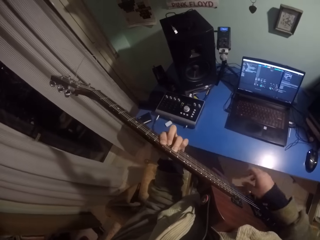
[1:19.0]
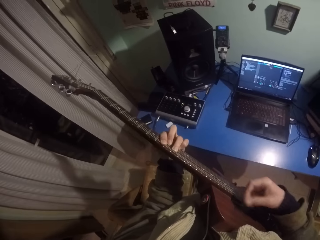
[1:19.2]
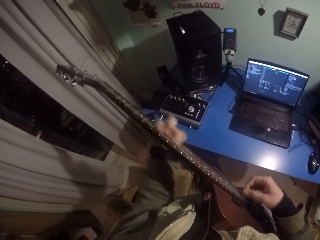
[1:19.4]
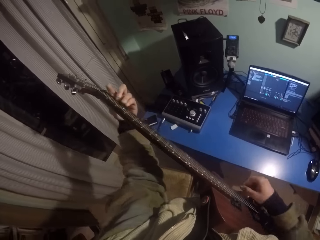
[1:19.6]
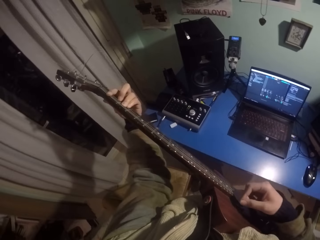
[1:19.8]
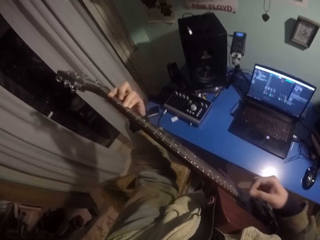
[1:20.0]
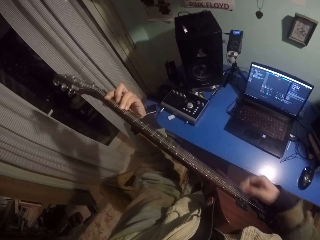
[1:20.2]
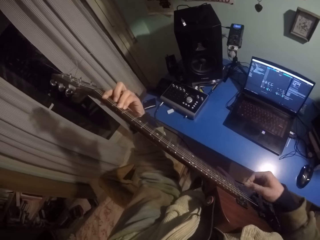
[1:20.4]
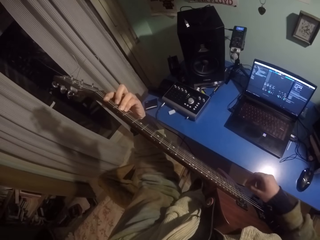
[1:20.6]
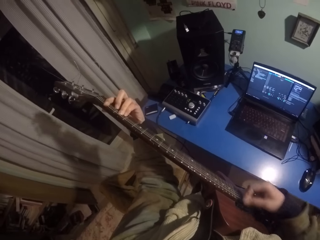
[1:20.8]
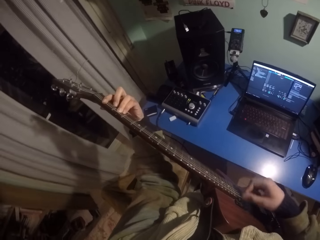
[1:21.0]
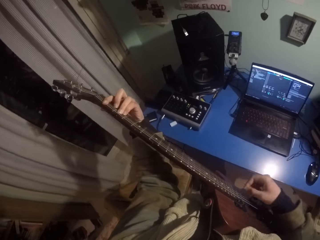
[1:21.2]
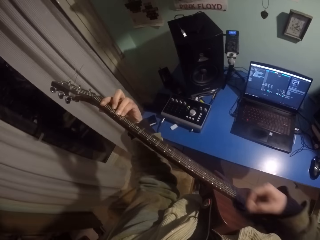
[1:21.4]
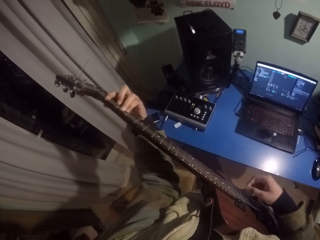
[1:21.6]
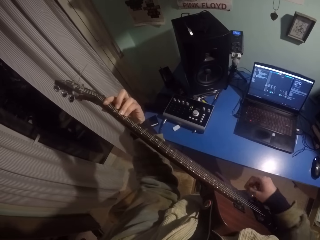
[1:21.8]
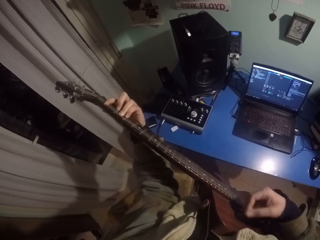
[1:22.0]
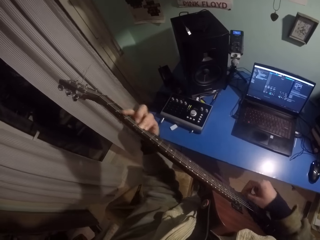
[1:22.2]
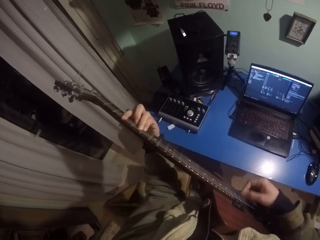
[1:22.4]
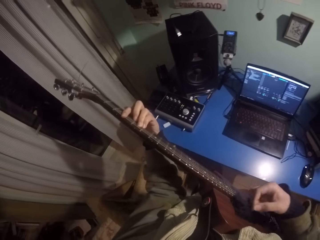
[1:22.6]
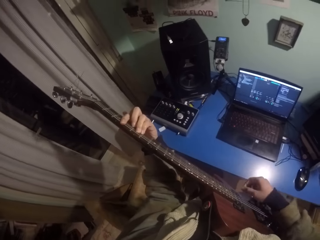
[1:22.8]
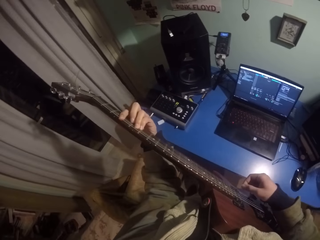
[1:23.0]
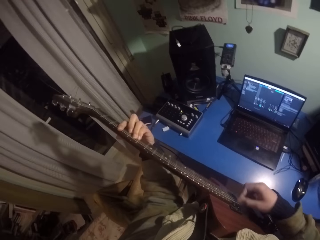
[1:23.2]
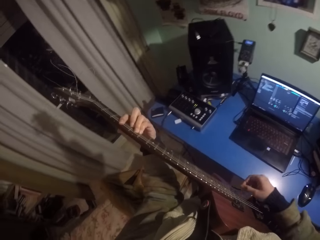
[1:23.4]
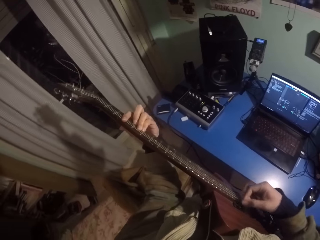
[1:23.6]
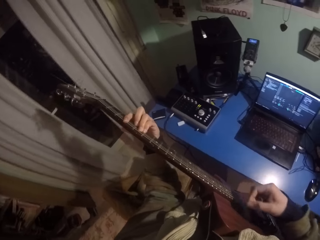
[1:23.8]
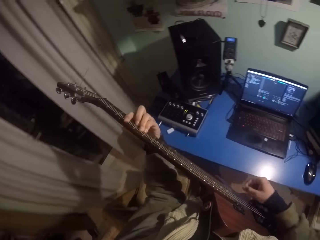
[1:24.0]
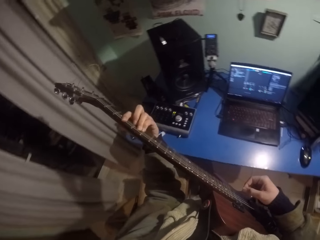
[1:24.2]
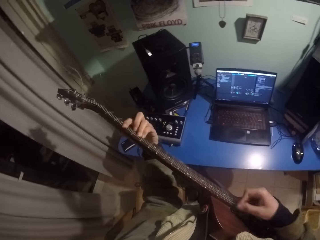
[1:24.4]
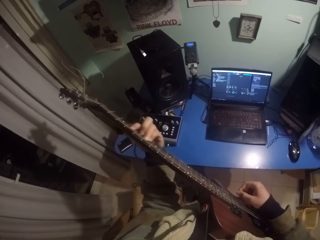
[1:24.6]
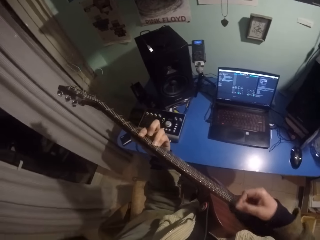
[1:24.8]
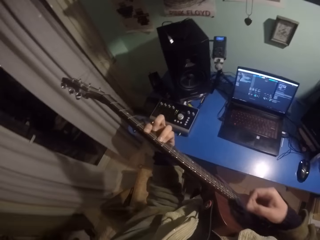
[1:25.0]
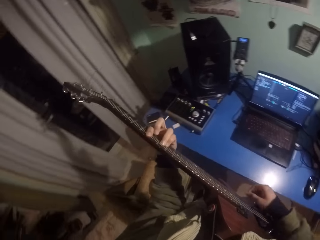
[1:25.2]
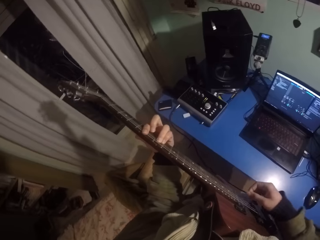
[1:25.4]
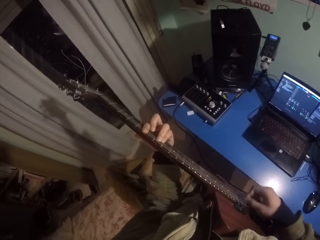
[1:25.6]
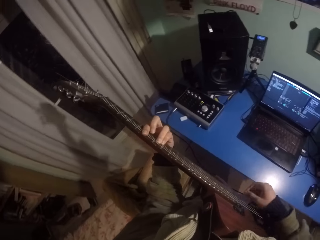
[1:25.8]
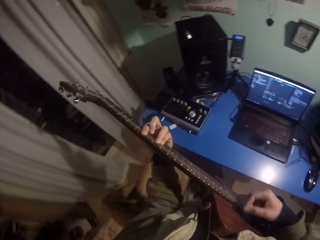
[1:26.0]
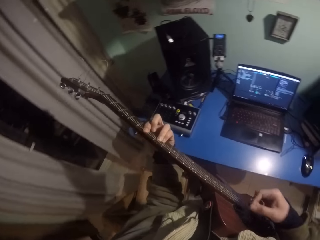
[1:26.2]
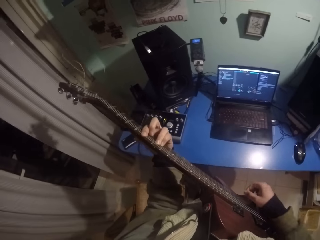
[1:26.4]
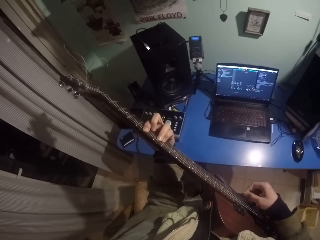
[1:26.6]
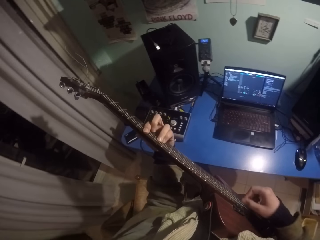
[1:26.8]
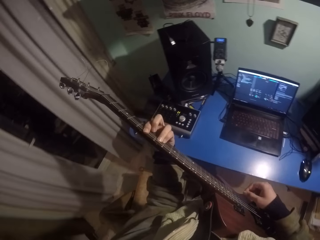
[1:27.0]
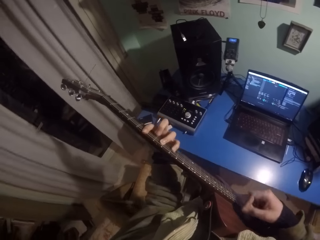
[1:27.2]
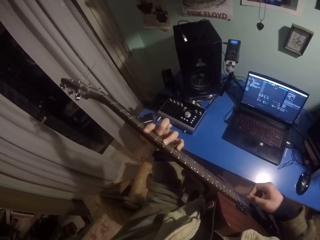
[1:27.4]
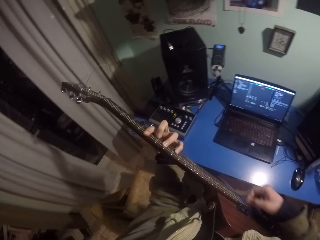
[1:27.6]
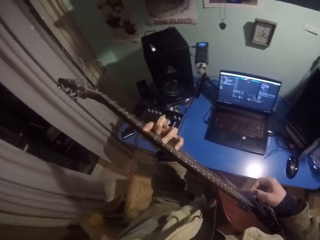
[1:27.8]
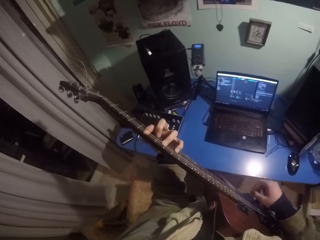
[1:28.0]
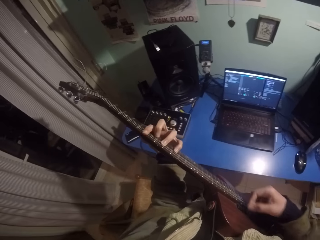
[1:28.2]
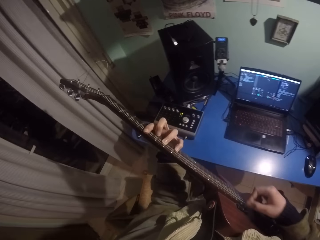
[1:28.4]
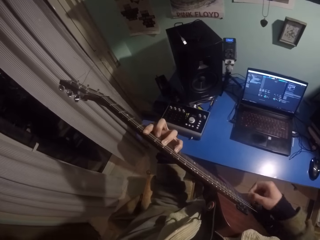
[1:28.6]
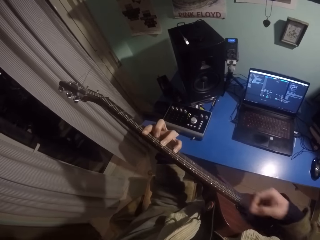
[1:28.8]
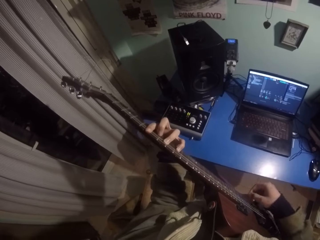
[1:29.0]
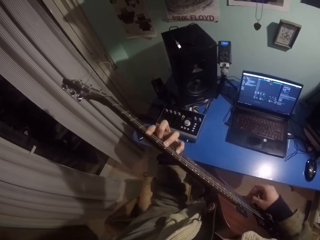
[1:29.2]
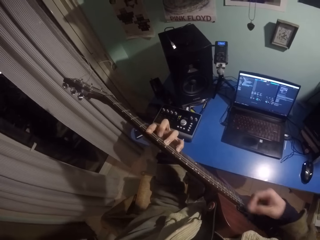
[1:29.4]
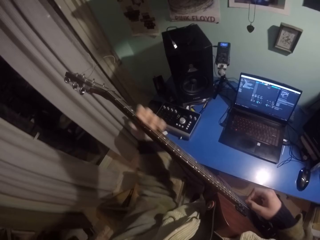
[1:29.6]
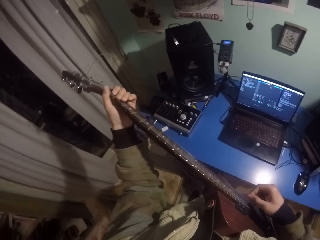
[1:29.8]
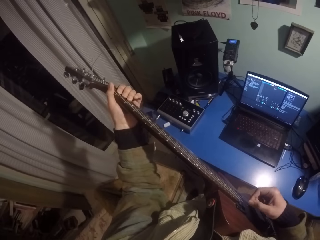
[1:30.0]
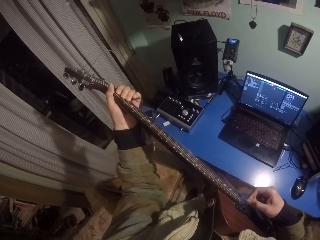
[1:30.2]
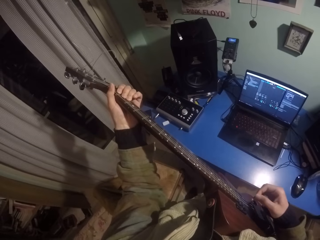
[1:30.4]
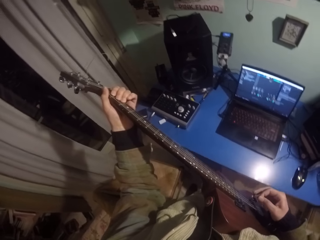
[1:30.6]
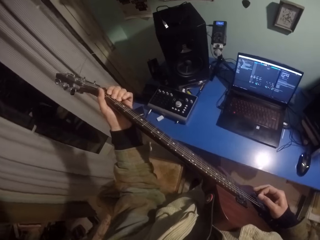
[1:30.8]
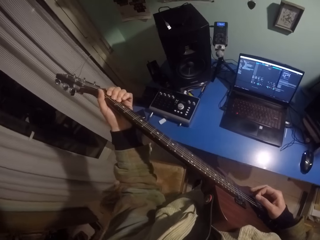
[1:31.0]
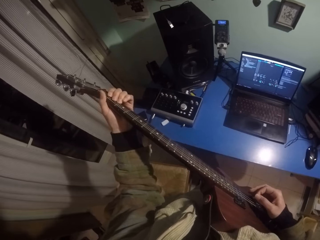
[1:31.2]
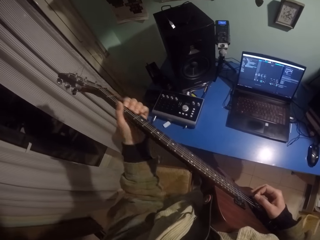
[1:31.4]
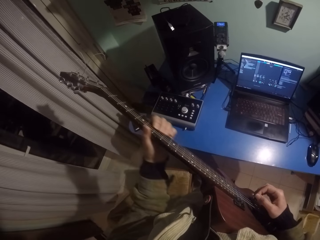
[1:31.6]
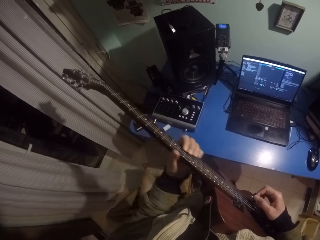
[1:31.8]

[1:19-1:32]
The camera wearer moves his right hand on the frets. He moves his left hand upwards on the fretboard. He moves his right hand on the frets. He moves his left hand downwards on the fretboard. He moves his right hand on the frets. He moves his left-hand fingers. He moves his right hand on the frets. He moves his left hand upwards on the fretboard.

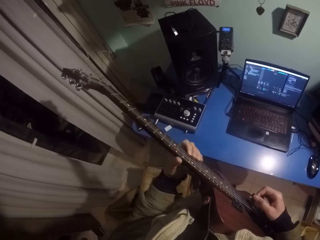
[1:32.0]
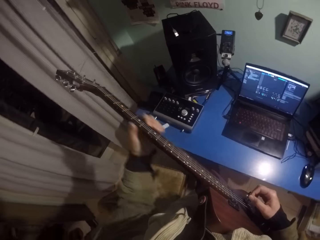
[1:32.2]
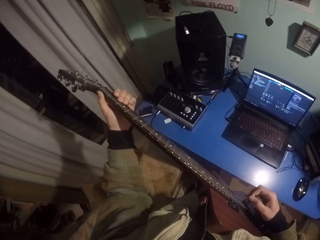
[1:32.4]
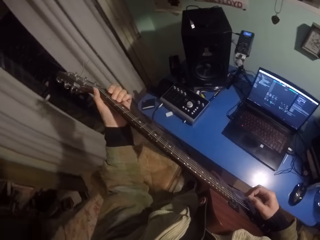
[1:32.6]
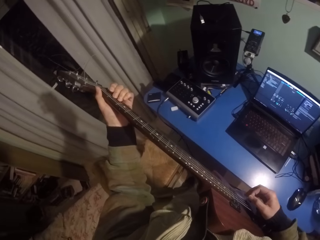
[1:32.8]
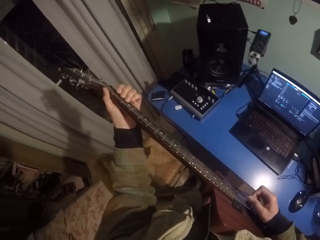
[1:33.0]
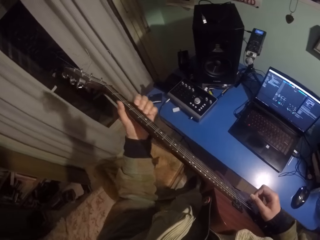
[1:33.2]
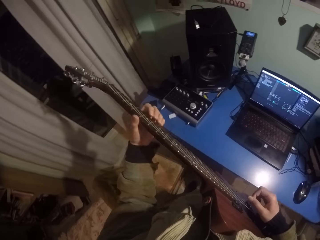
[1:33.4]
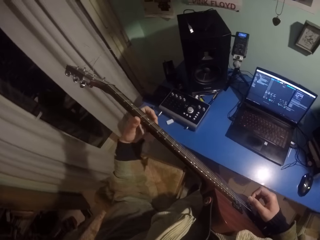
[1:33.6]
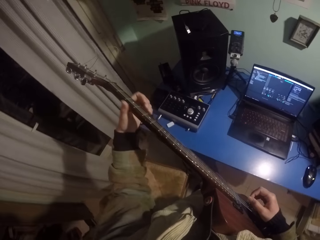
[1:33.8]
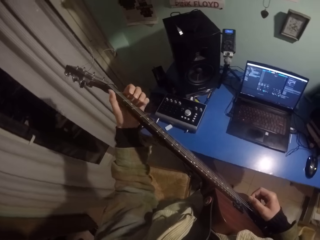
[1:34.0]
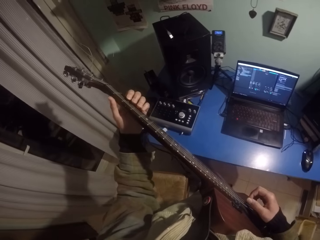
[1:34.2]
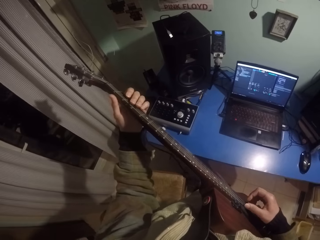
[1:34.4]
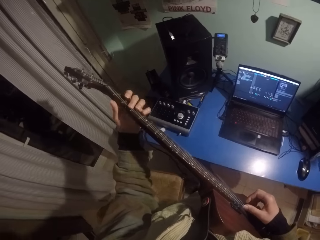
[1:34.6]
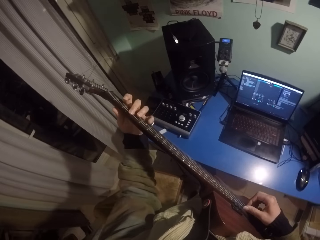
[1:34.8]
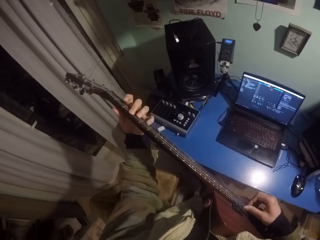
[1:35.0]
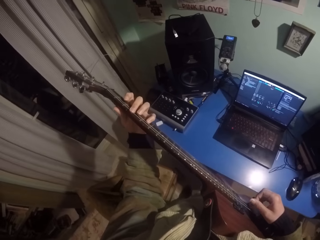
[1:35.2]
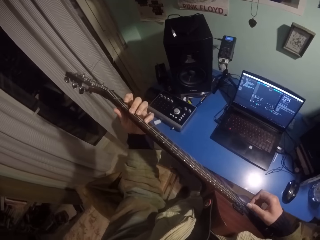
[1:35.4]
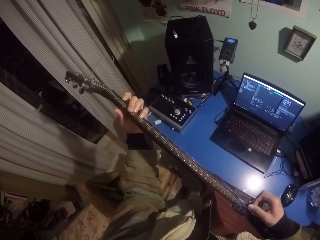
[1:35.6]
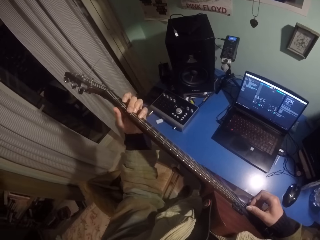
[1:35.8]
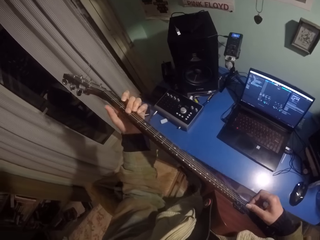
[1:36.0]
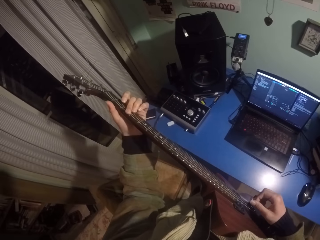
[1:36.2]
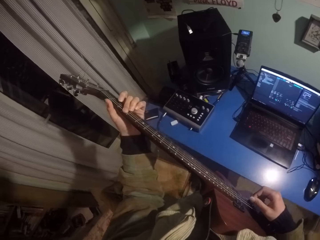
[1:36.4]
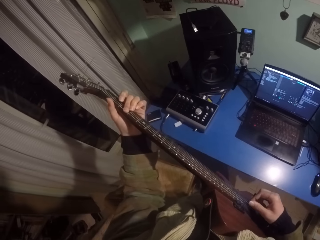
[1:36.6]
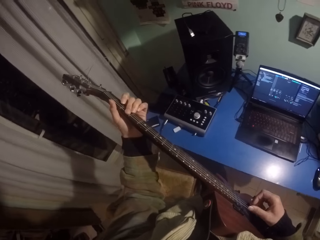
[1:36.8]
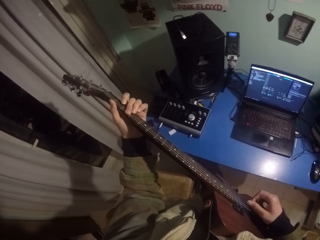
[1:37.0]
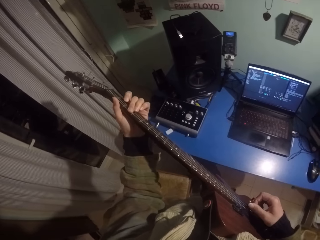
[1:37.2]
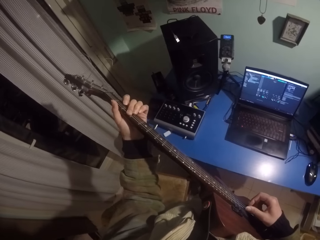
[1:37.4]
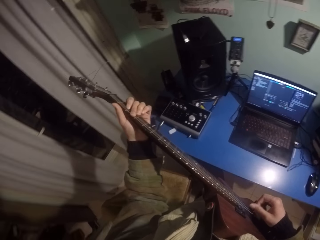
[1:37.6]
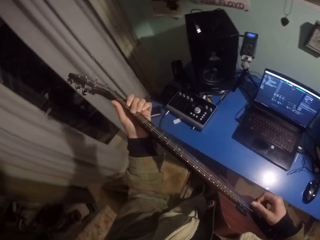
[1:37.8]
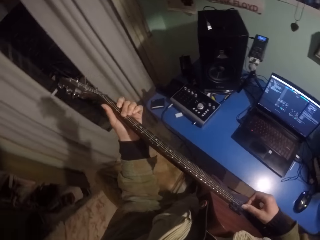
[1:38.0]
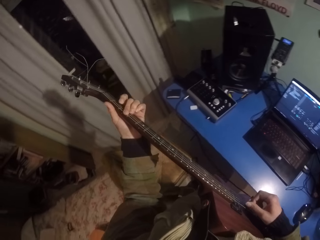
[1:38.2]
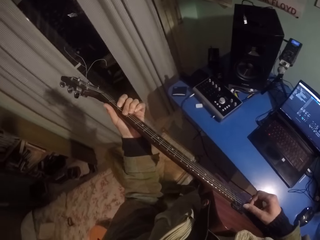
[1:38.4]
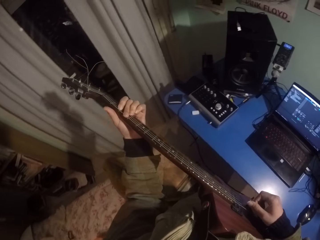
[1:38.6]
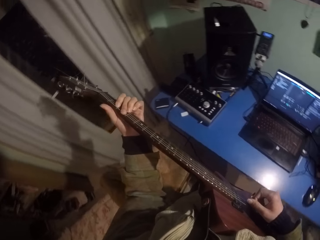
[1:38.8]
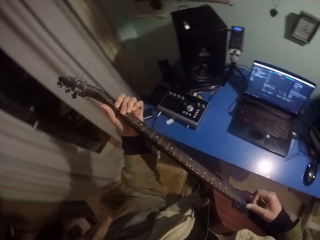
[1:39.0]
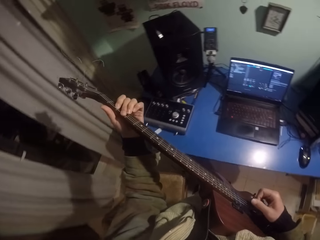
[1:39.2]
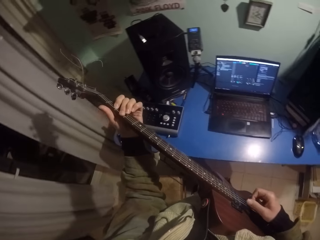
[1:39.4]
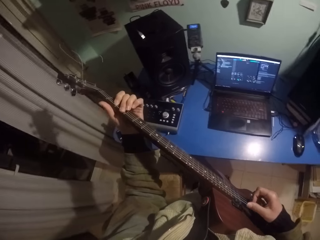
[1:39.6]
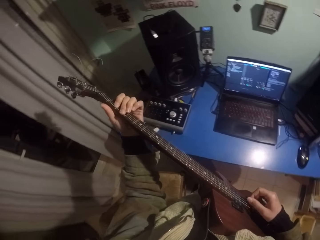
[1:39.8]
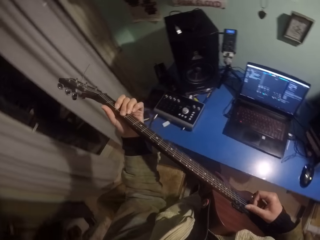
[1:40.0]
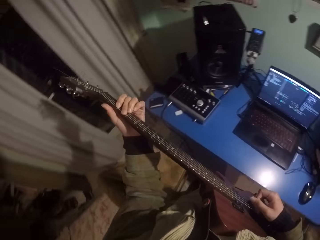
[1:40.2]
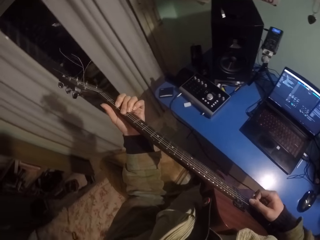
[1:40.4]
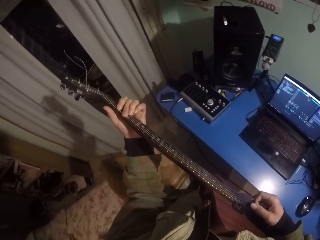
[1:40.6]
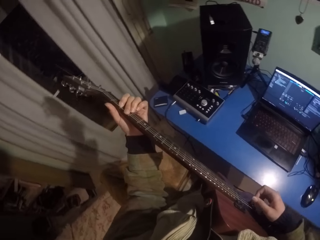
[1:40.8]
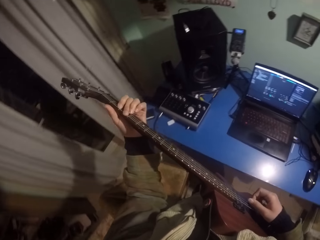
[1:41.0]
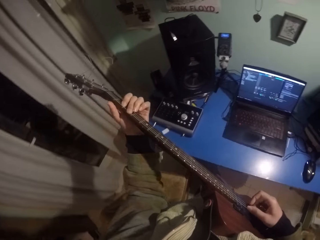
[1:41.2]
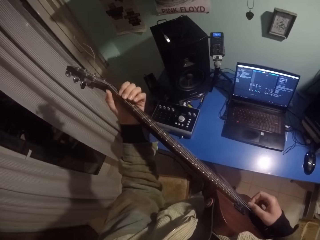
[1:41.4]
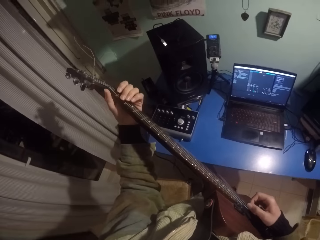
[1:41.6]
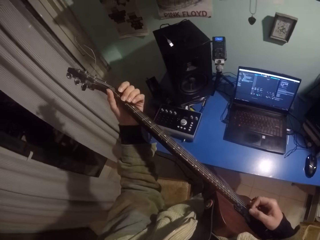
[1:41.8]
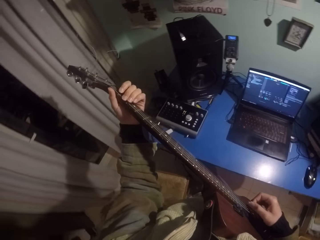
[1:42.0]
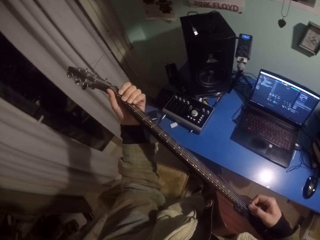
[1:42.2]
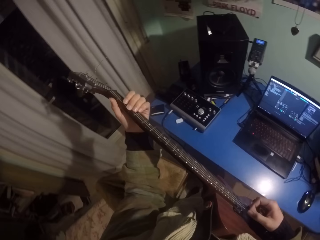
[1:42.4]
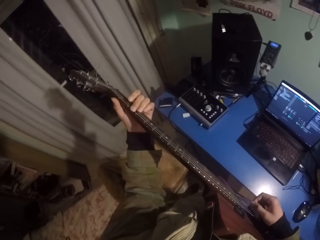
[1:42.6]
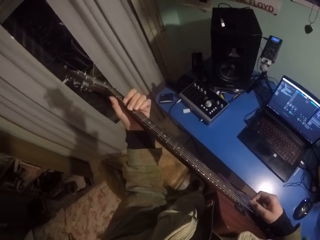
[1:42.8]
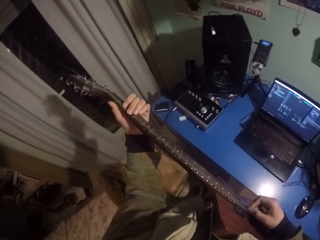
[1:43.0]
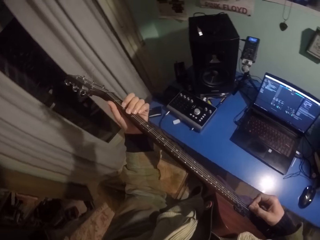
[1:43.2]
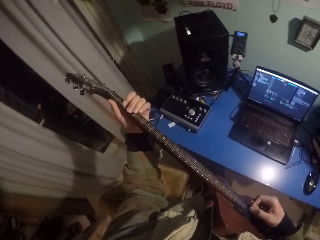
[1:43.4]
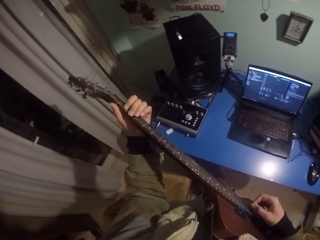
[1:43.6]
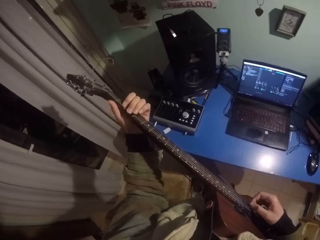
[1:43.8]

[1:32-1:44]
The camera wearer moves his left hand downwards on the fretboard. He moves his left hand upwards on the fretboard. He moves his left hand downwards on the fretboard. He moves his left hand upwards on the fretboard. He moves his left-hand fingers. He moves his right hand on the frets. He moves his left-hand fingers. He moves his left hand upwards on the fretboard. He moves his right hand on the frets.
